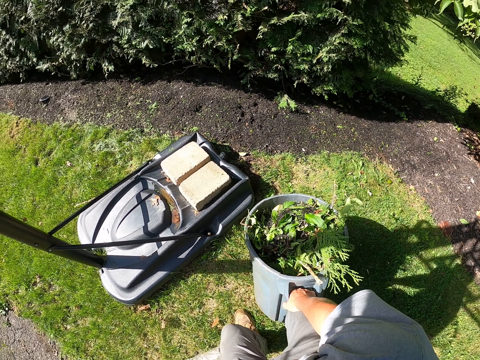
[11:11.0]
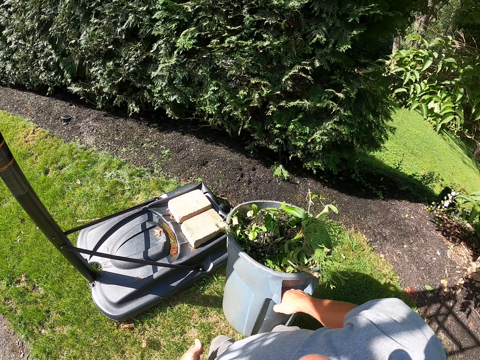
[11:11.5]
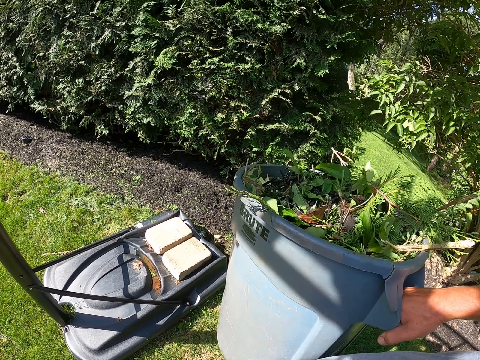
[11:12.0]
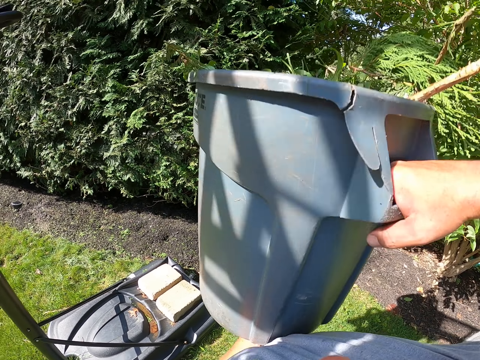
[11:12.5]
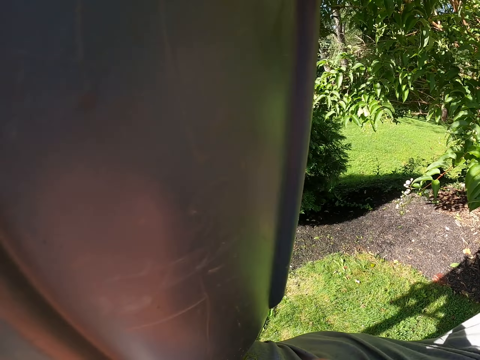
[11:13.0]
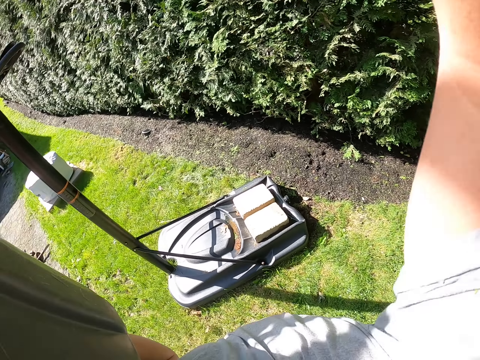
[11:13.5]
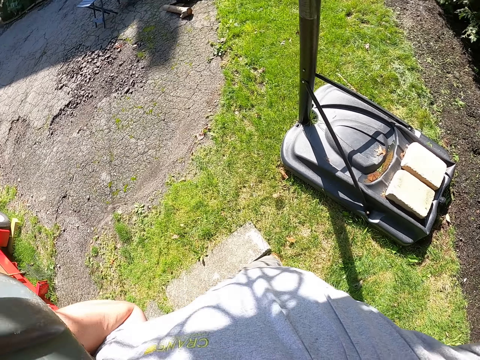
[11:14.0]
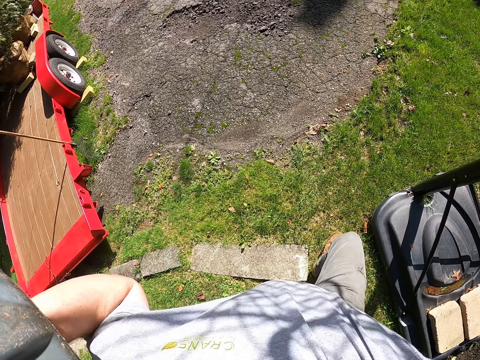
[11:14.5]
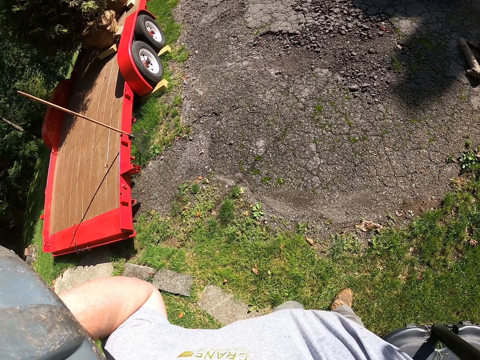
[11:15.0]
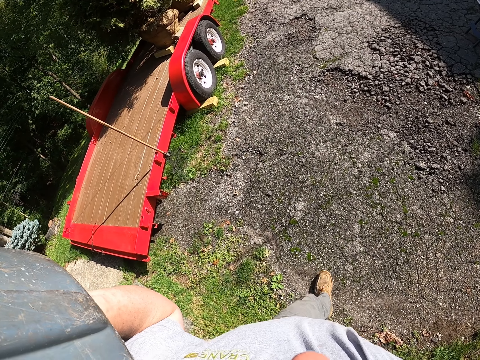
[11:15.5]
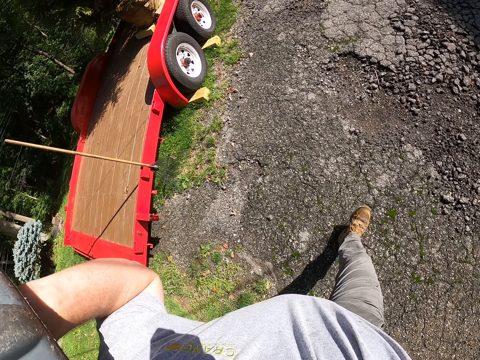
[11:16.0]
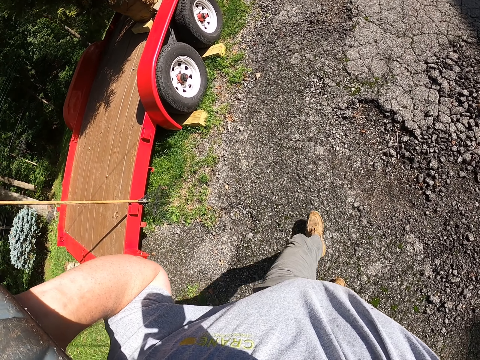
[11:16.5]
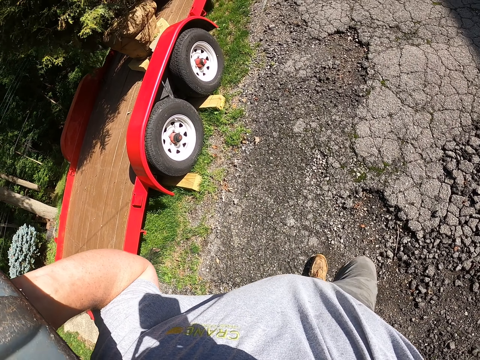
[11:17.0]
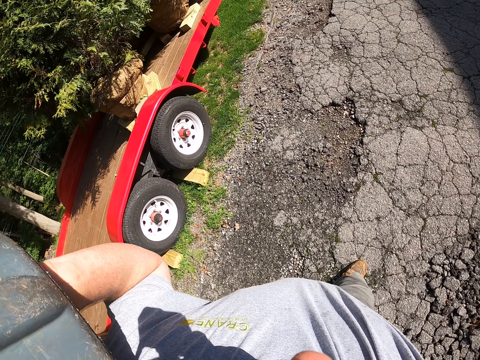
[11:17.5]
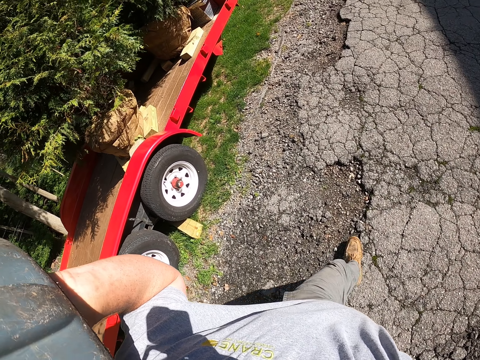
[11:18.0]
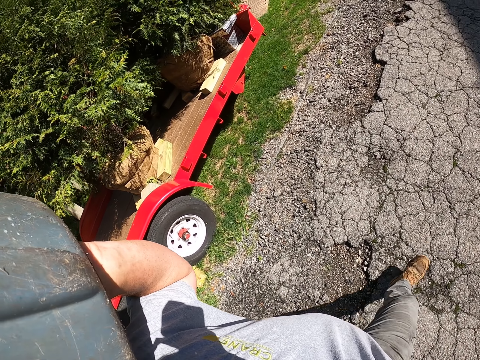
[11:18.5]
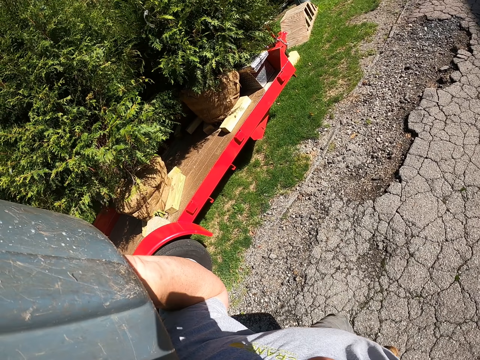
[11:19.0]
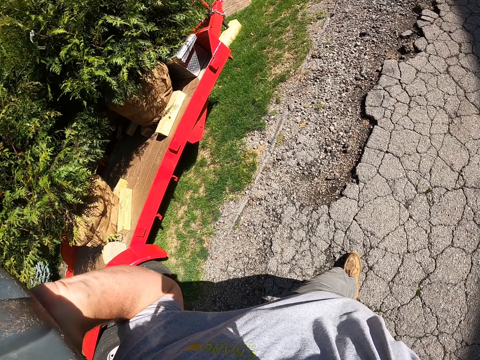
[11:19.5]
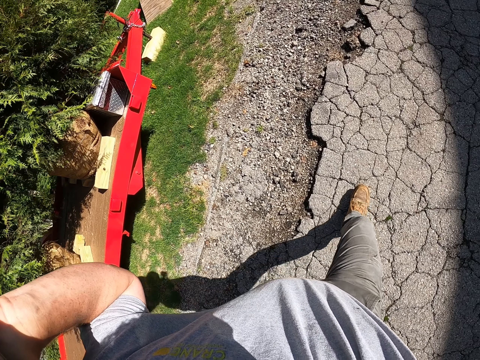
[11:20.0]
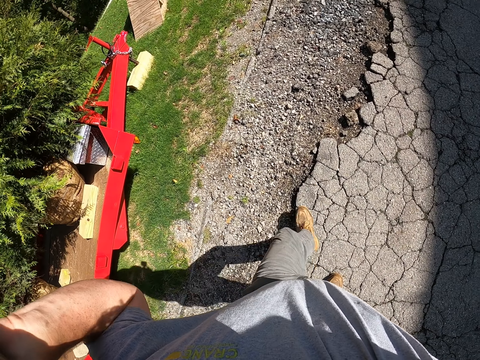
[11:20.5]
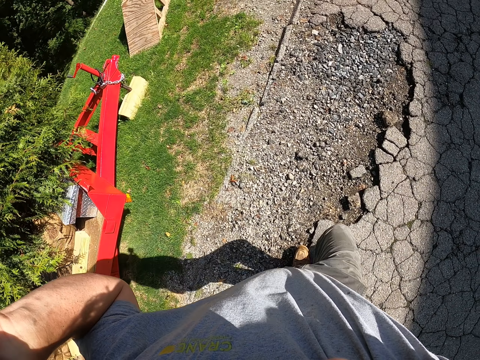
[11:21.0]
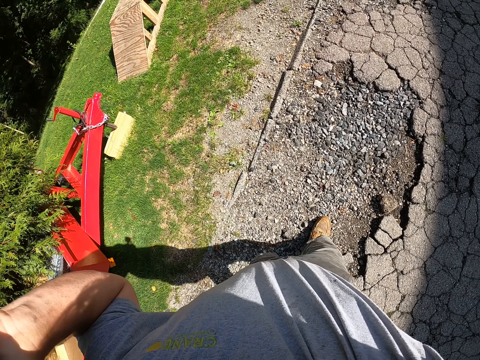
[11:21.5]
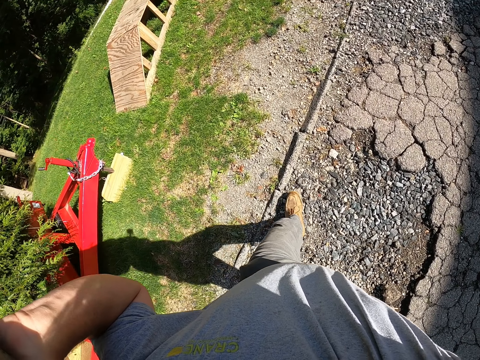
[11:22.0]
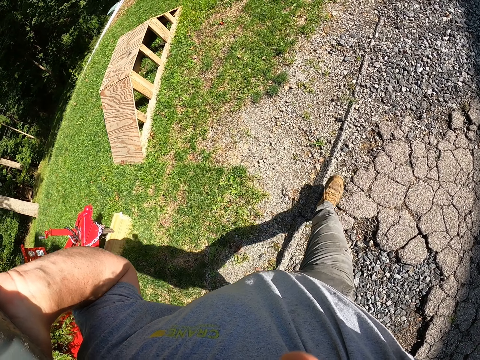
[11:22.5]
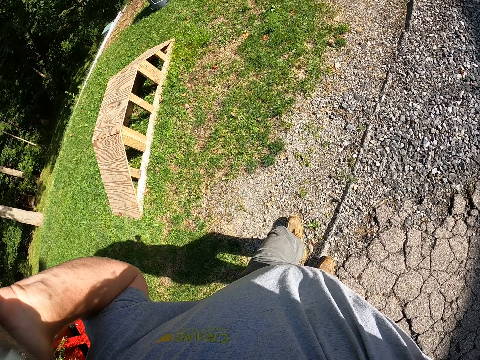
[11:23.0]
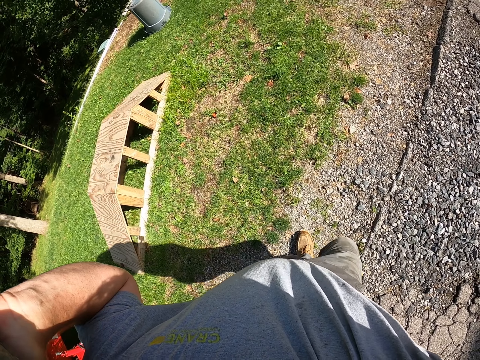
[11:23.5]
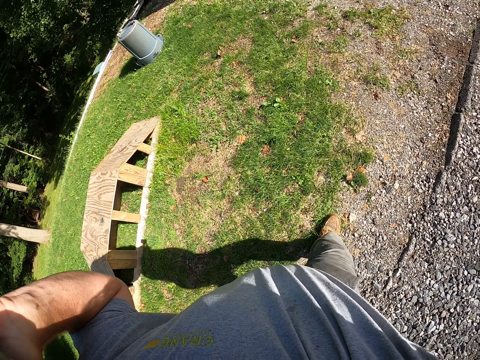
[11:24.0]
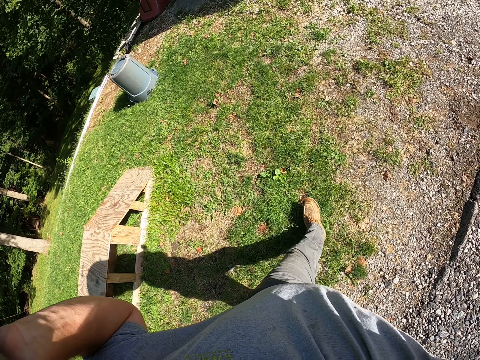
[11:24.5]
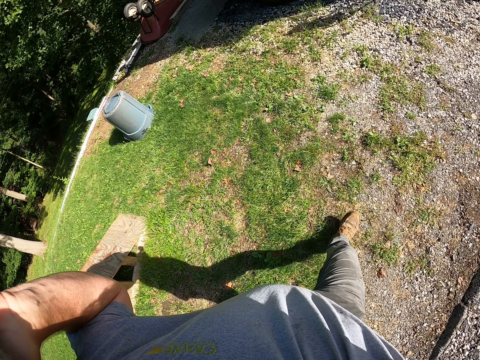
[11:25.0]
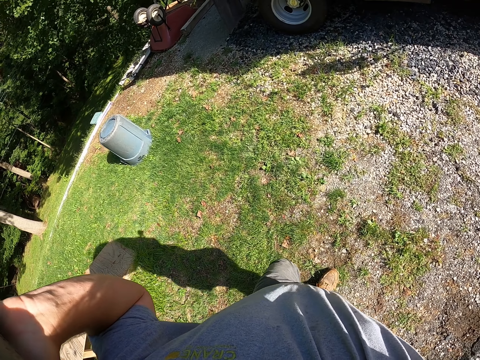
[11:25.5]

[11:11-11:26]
The camera wearer carries the bucket. They place the litter bin bucket on the shoulder. They move around the field. They walk forward.

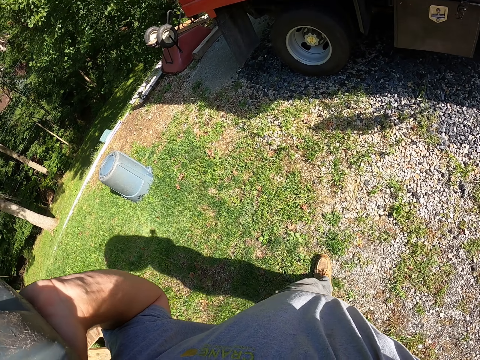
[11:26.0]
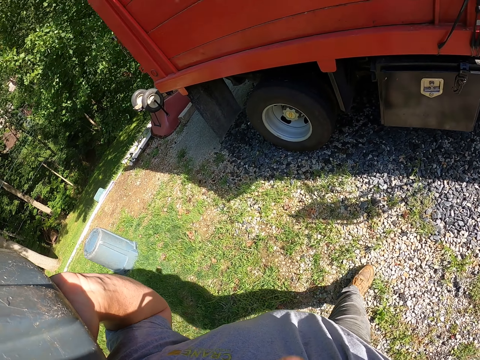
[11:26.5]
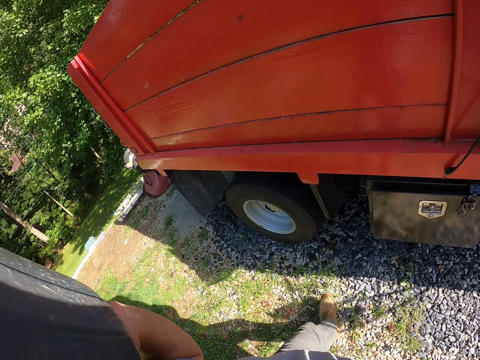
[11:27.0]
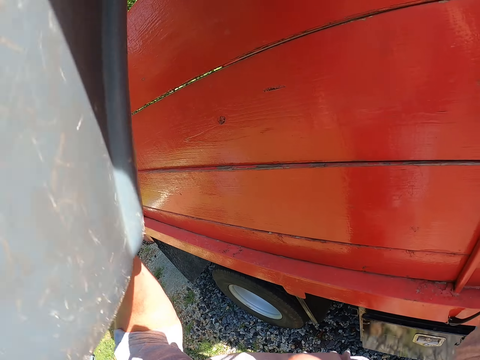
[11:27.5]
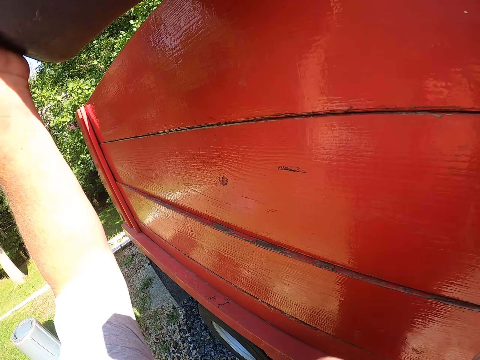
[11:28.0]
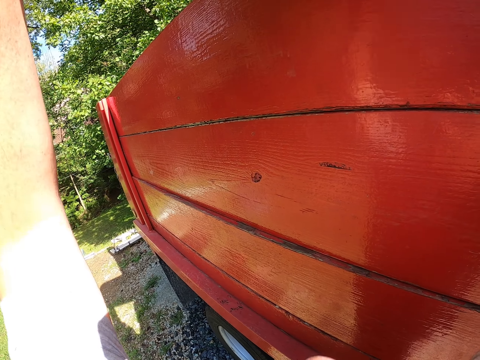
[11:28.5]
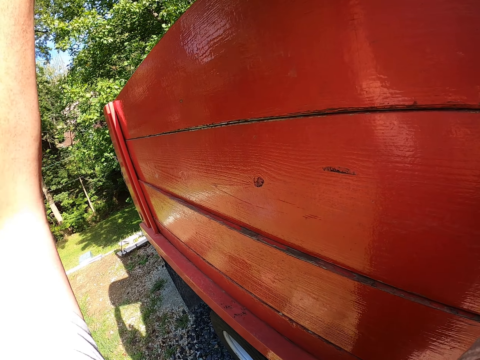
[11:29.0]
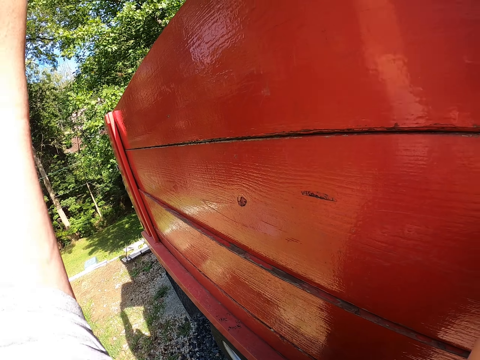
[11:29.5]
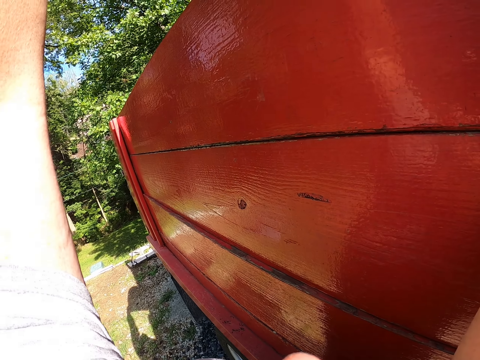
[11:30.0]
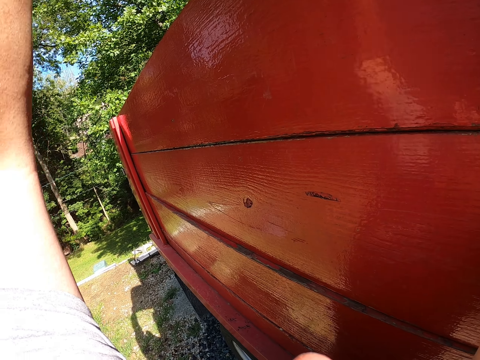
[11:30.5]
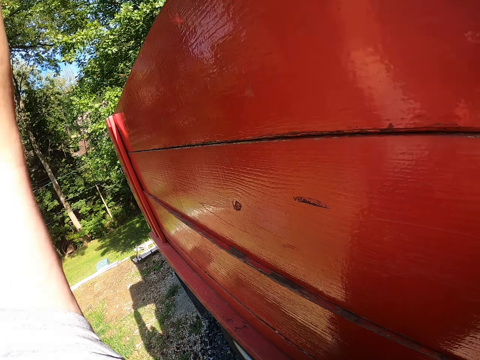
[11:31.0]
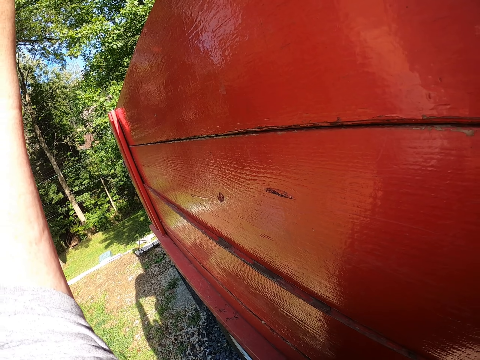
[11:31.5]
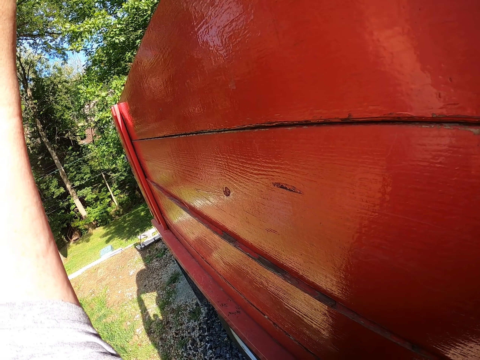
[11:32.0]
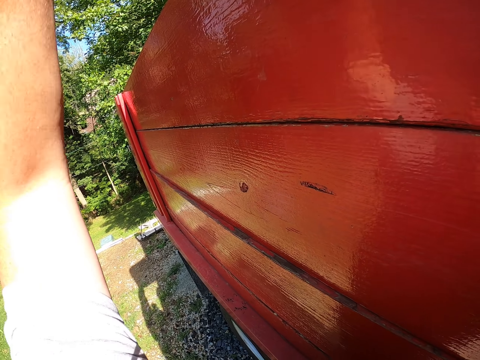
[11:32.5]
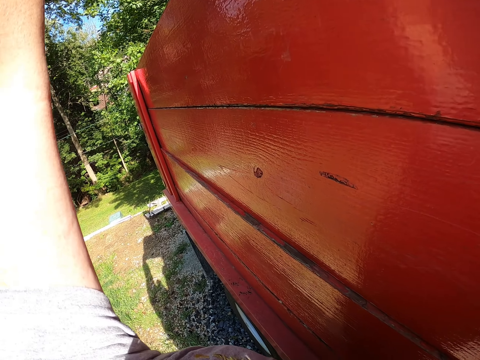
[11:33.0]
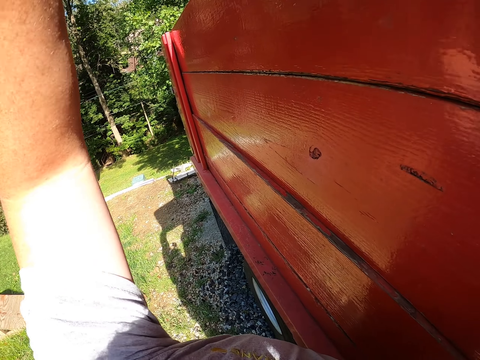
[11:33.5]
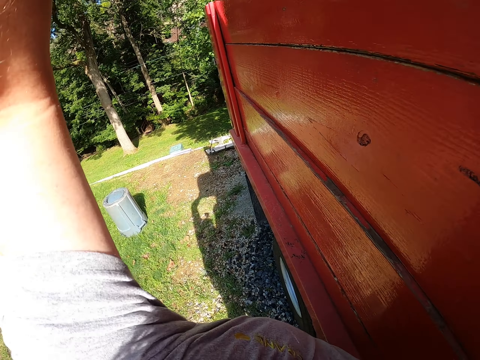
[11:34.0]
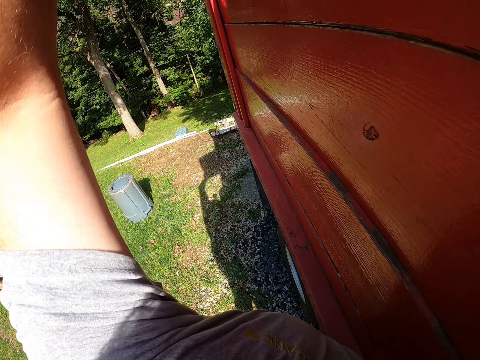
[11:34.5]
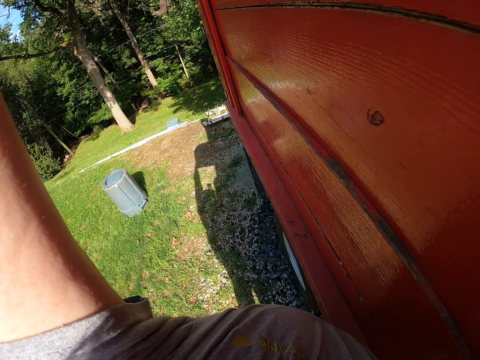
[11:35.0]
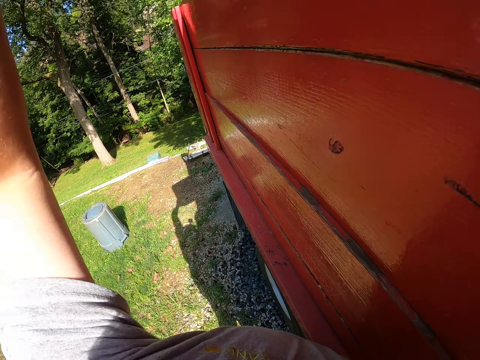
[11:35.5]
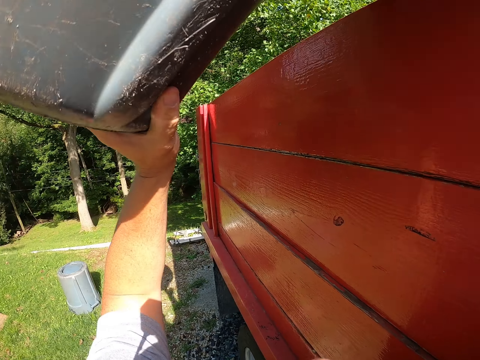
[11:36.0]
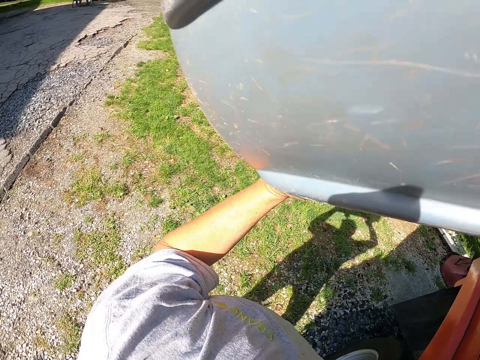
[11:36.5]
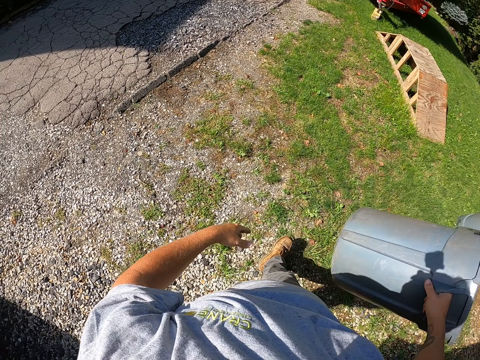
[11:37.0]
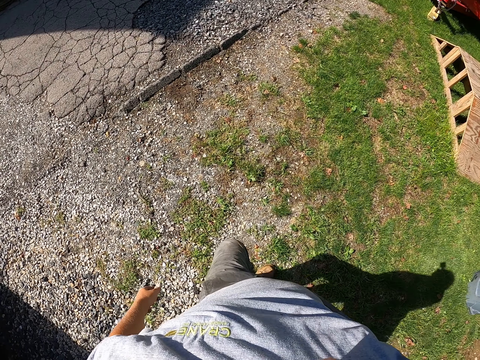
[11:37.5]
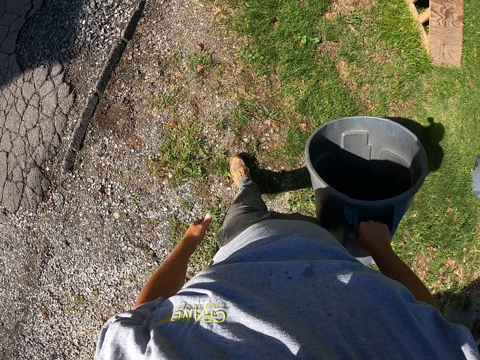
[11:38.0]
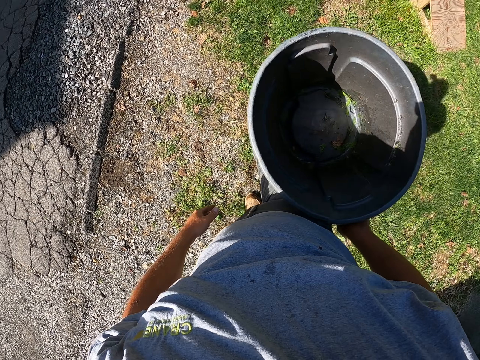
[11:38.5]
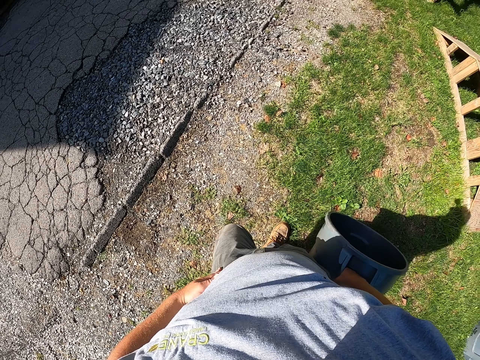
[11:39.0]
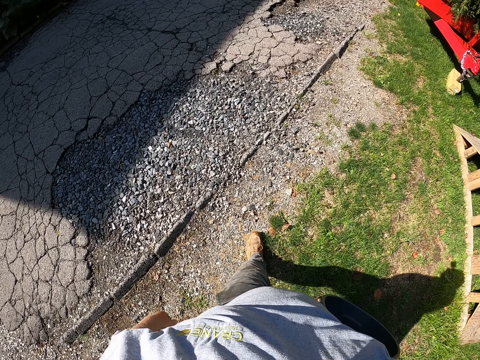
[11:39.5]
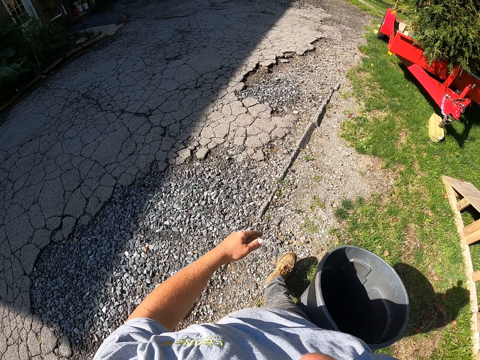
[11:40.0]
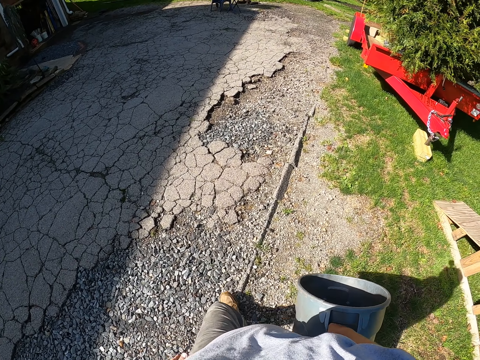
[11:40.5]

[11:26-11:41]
The camera wearer pours the dirt in the trunk of the truck. They lower the litter bin bucket. They walk back.
